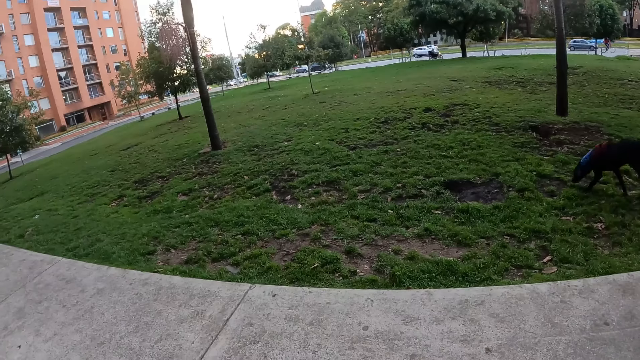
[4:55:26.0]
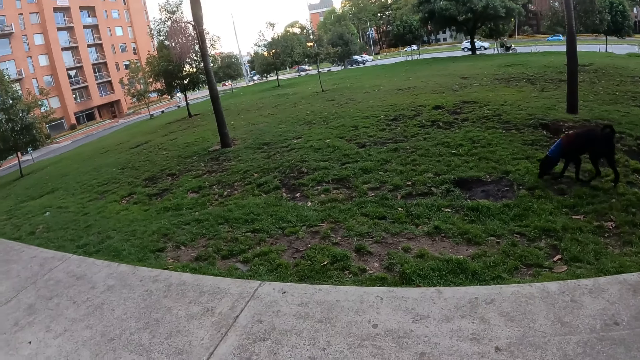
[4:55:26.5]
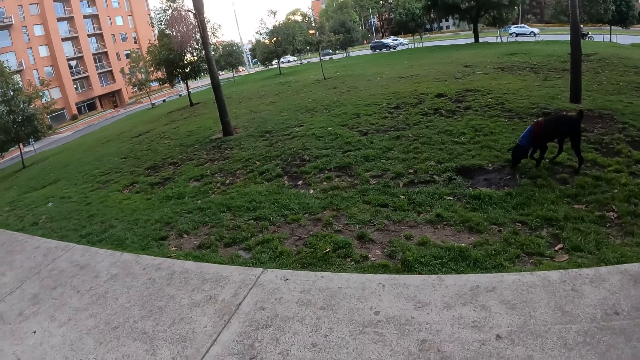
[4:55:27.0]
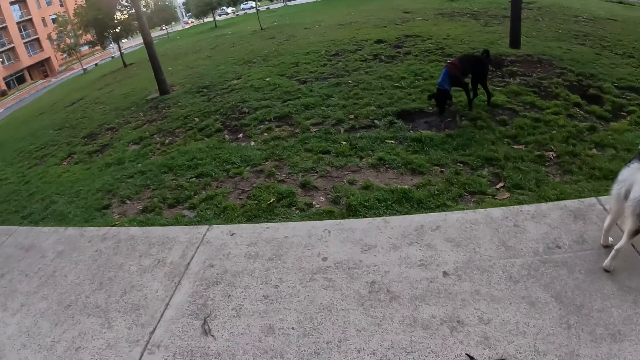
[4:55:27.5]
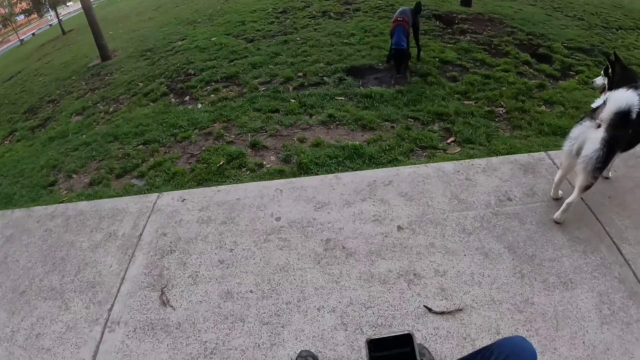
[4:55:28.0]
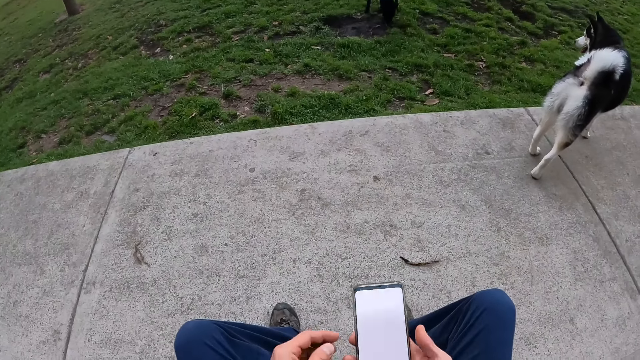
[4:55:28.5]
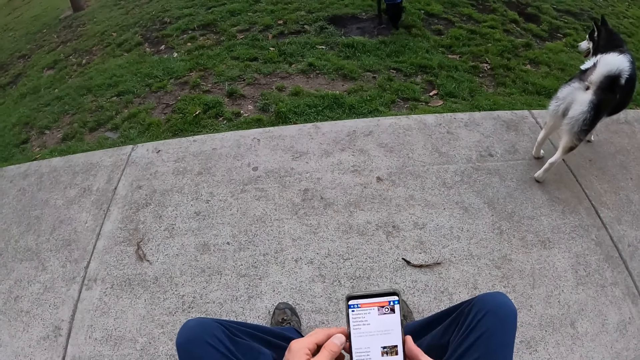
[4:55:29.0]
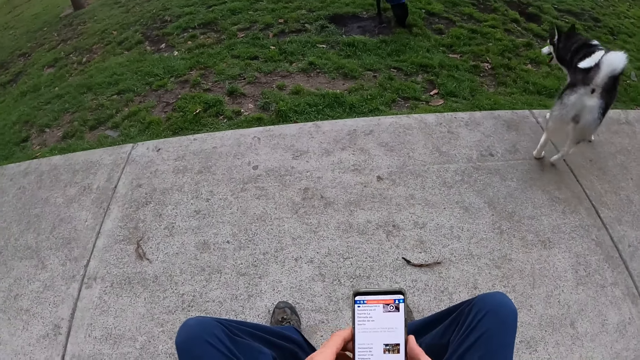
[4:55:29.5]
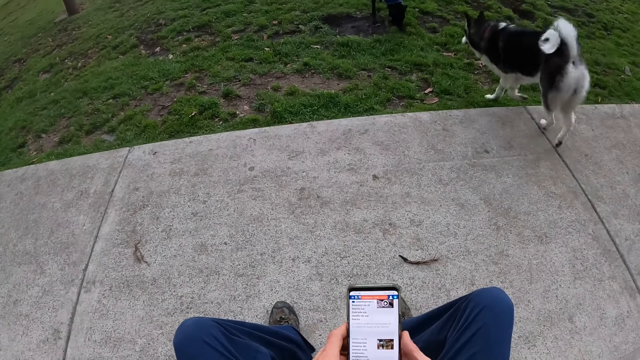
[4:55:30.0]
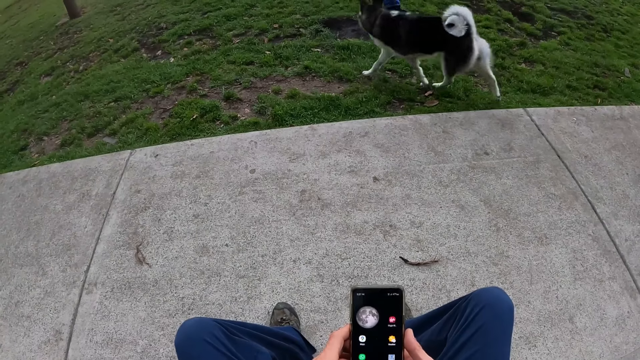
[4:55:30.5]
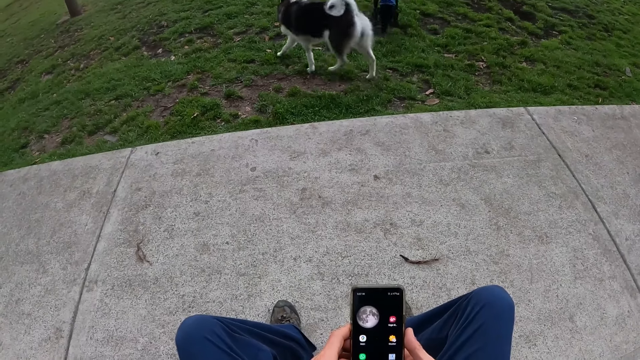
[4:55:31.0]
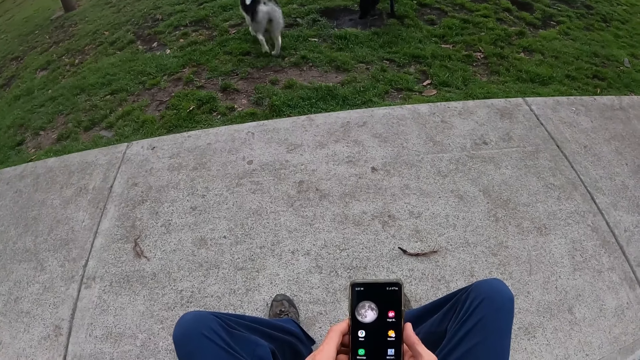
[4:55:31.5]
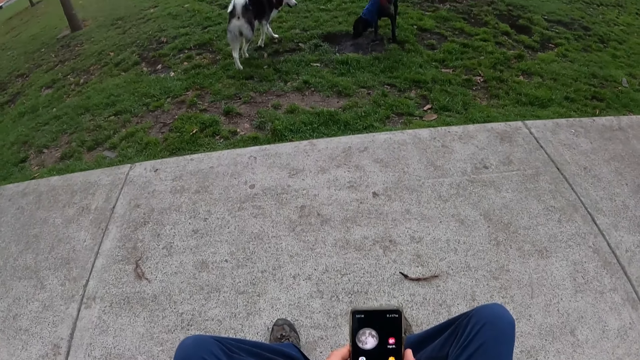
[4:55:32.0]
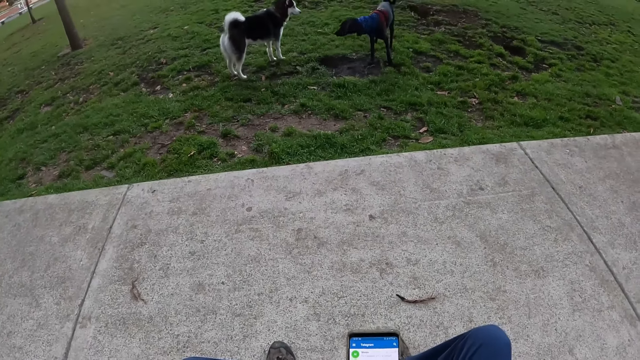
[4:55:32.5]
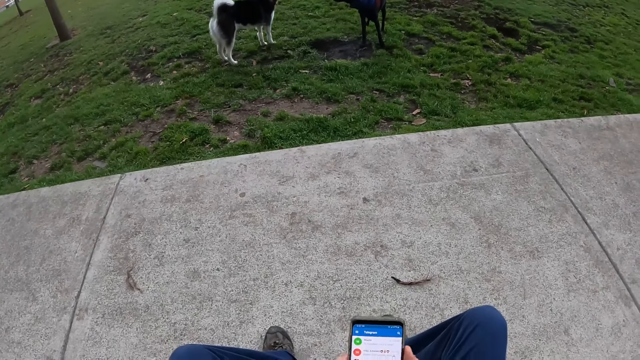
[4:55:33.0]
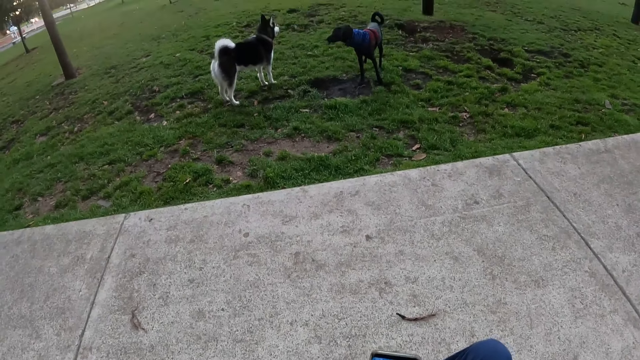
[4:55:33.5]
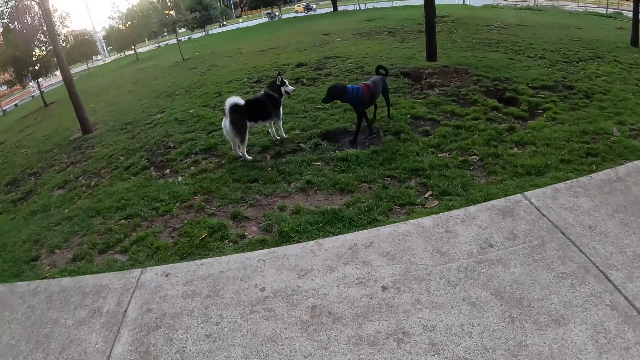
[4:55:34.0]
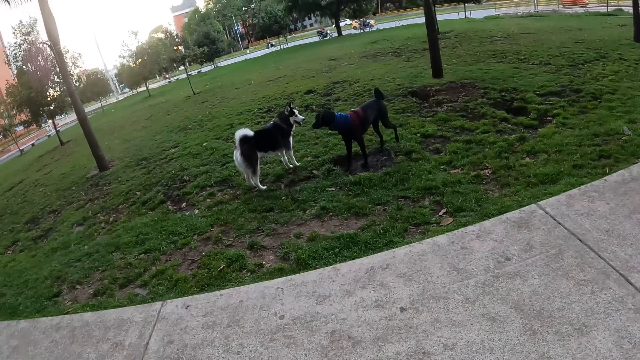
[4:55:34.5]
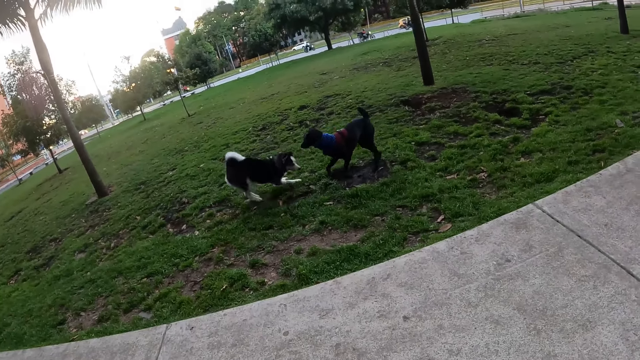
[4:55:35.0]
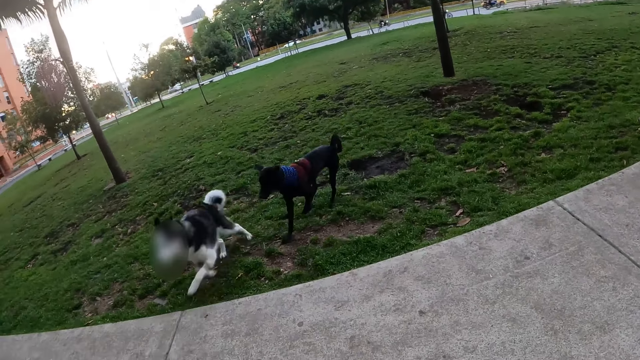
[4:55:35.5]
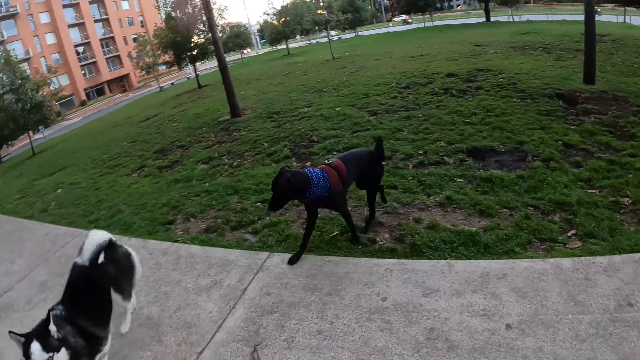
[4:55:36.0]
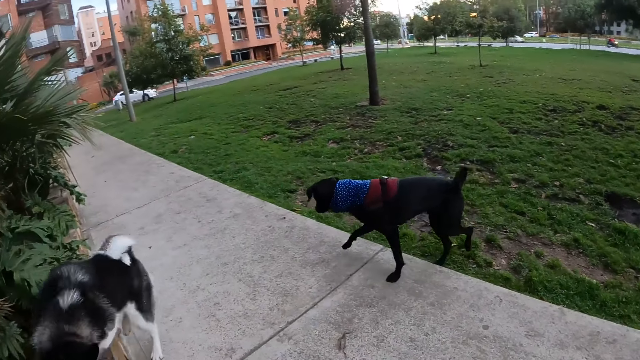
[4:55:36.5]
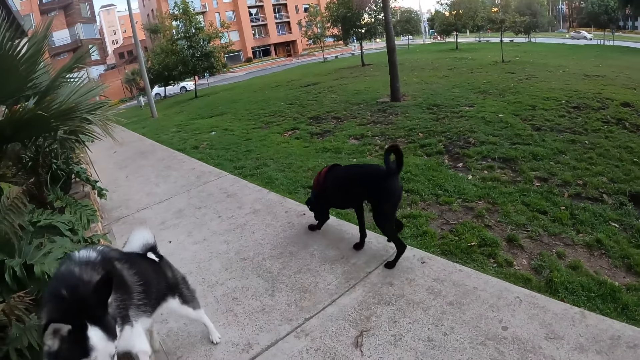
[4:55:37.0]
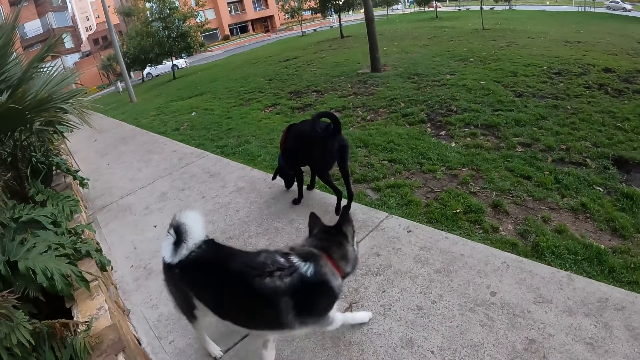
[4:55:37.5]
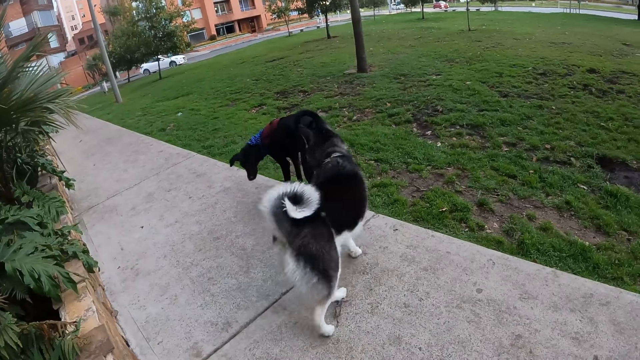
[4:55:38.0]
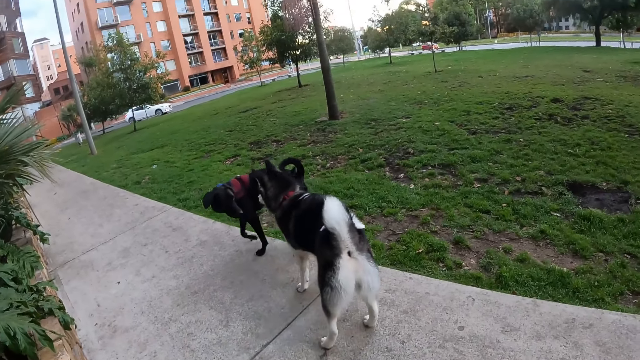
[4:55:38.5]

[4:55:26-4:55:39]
The camera wearer looks at the dogs. He holds a phone with his right hand. He operates the phone in his right hand with his left hand. He looks at the dogs. A dog interacts with another dog.

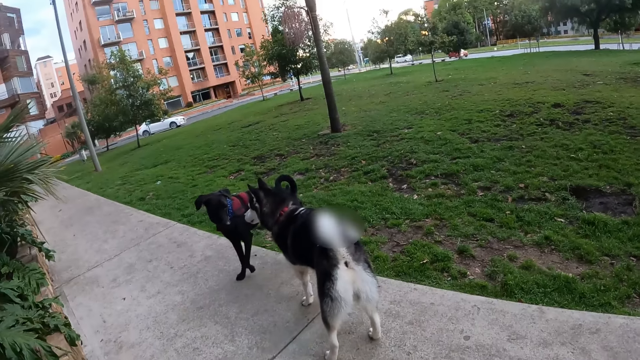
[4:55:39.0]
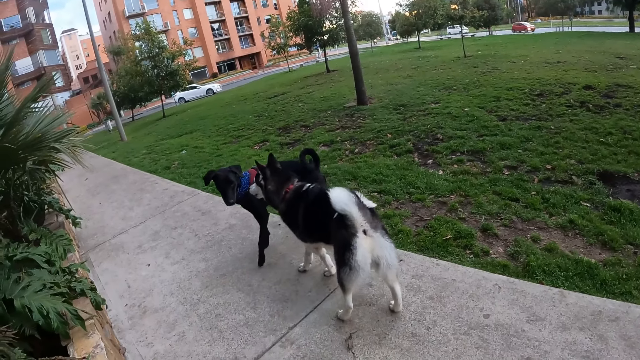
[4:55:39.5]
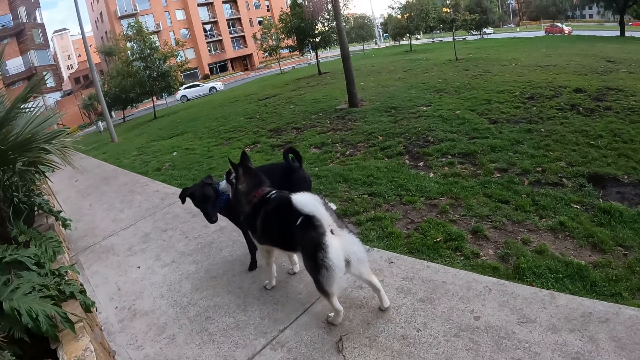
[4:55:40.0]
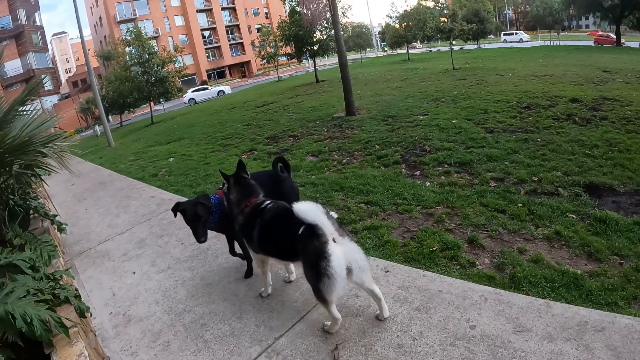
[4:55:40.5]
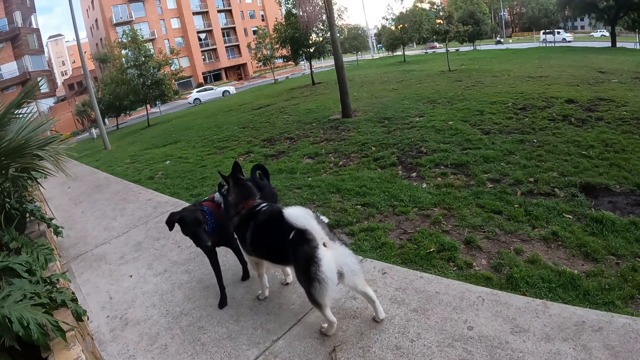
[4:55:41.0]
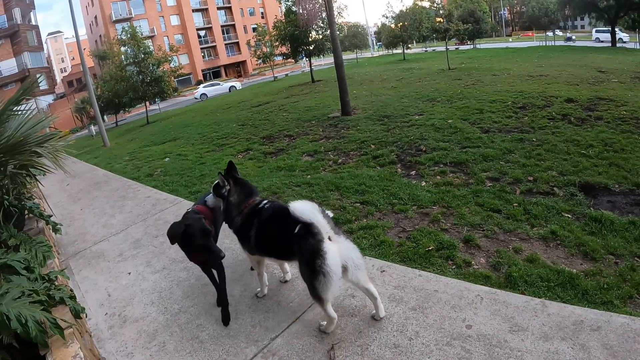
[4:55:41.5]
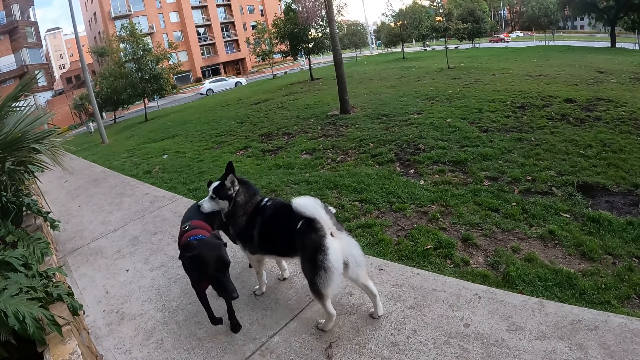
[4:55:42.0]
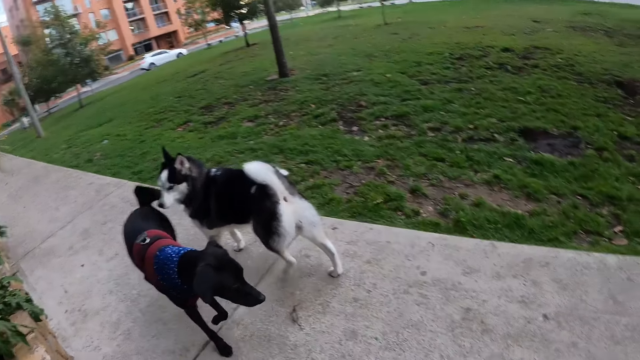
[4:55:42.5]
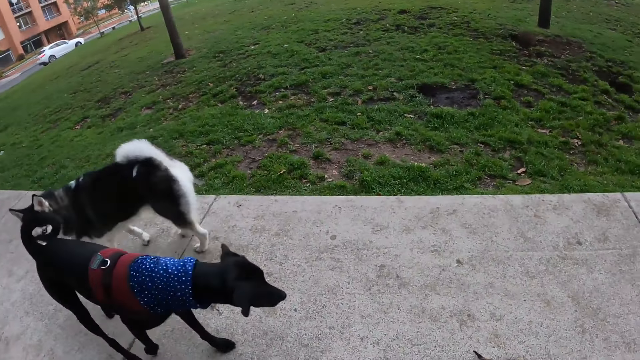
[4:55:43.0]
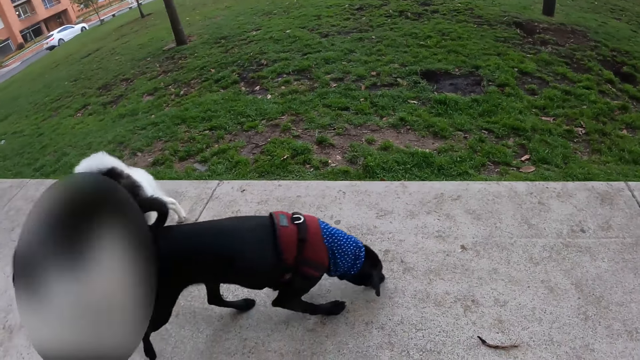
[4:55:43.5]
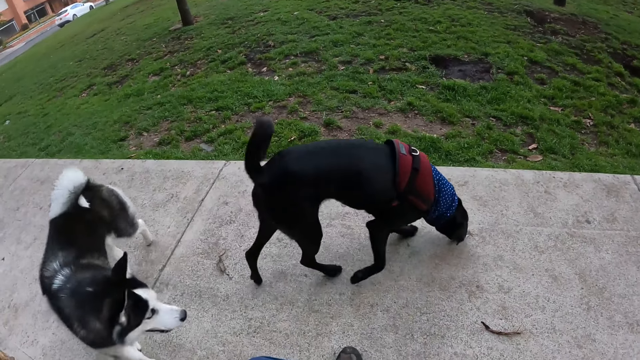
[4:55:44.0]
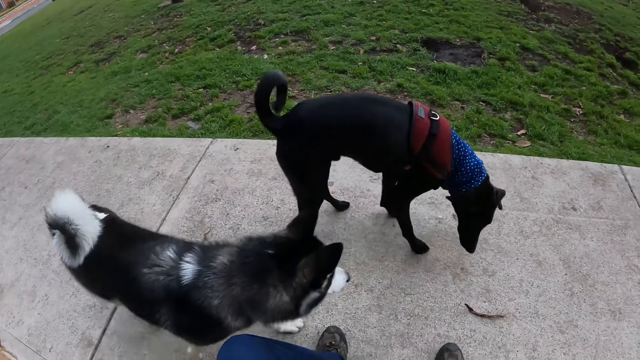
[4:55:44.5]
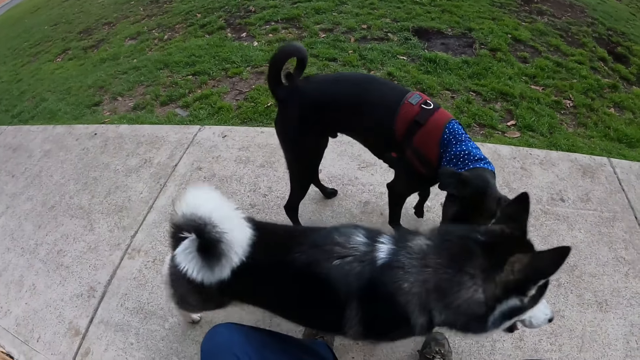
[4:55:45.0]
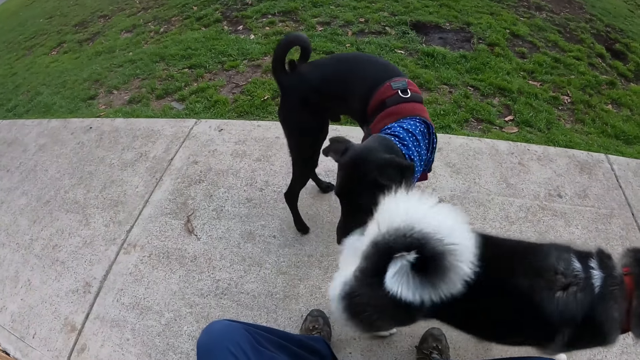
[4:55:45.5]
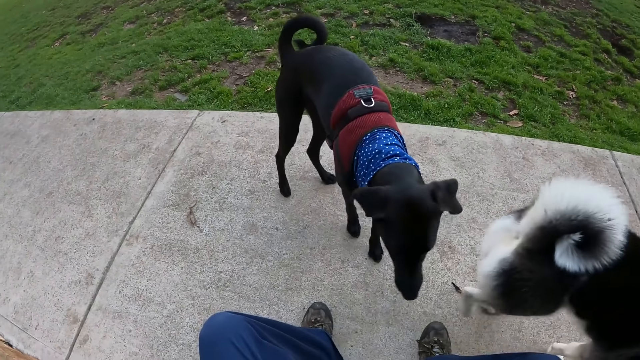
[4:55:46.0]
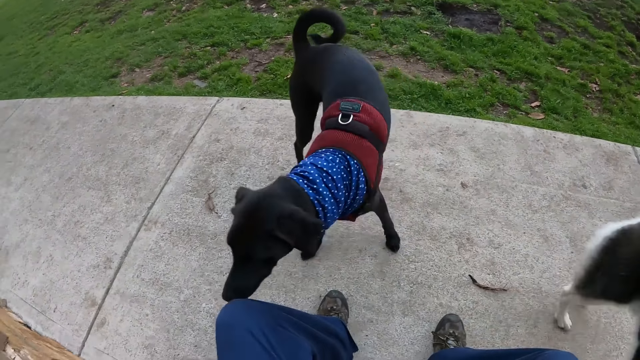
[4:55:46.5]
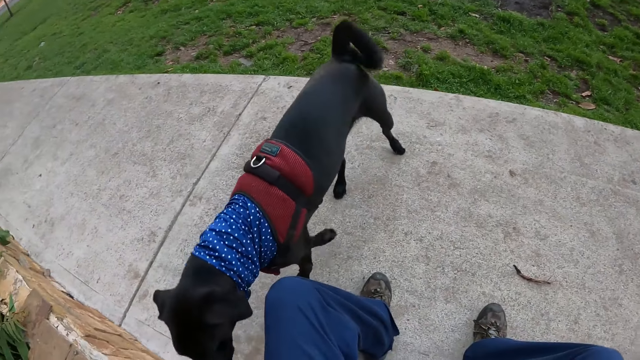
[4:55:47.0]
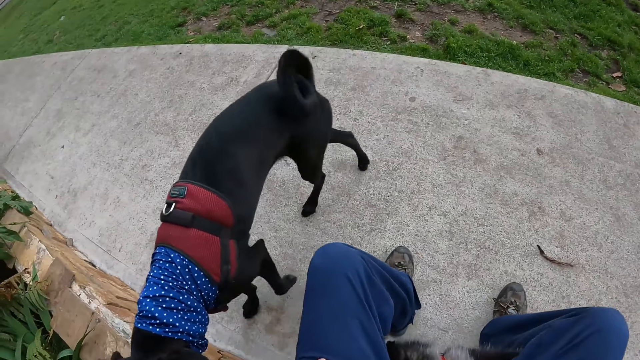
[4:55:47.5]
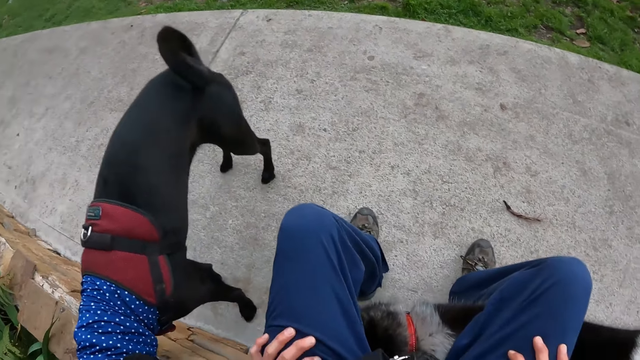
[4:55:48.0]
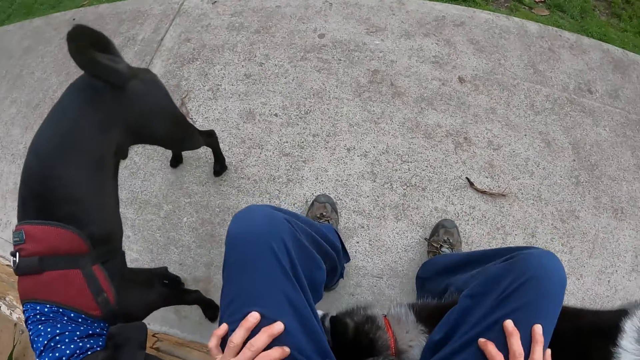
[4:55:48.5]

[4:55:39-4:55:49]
The dog moves towards the camera wearer.
